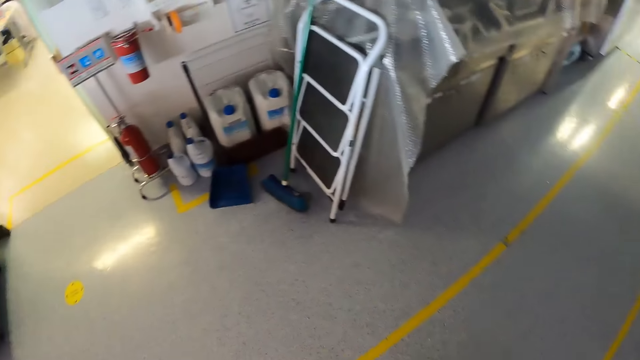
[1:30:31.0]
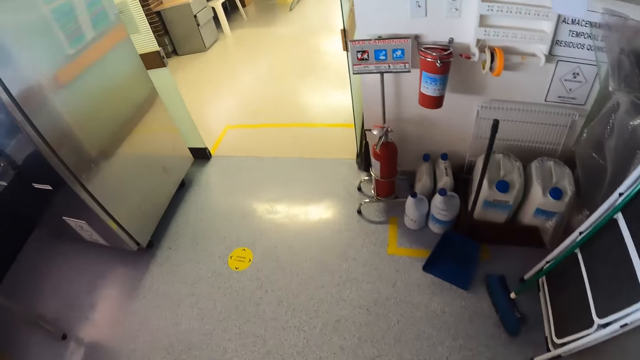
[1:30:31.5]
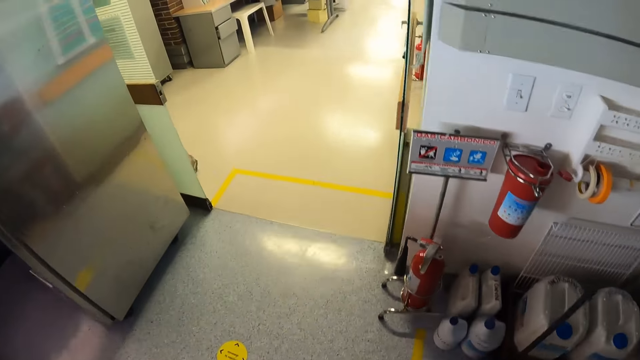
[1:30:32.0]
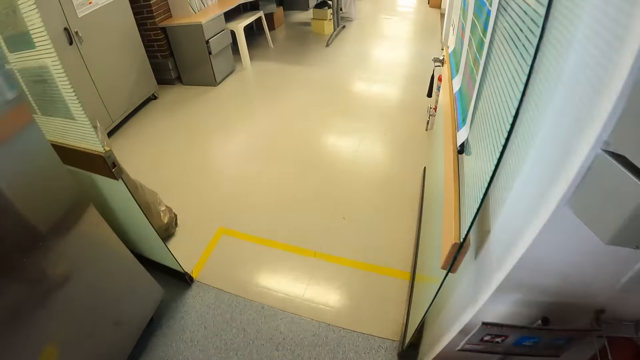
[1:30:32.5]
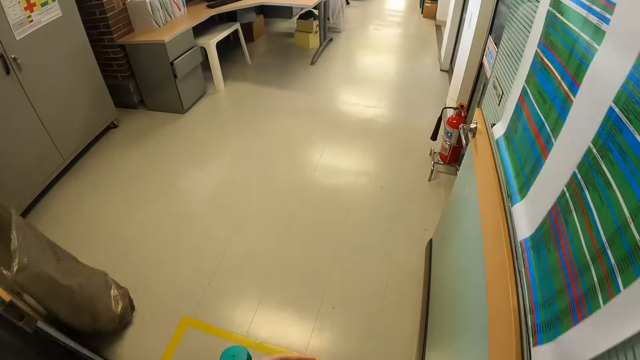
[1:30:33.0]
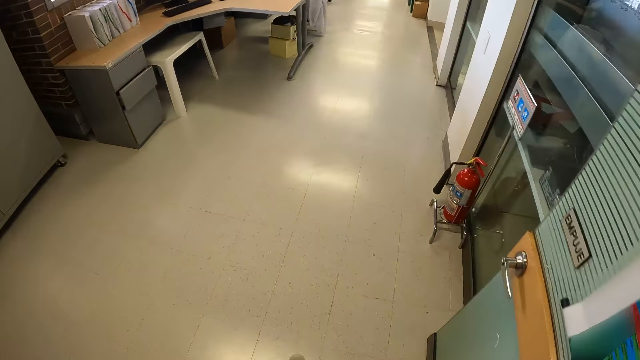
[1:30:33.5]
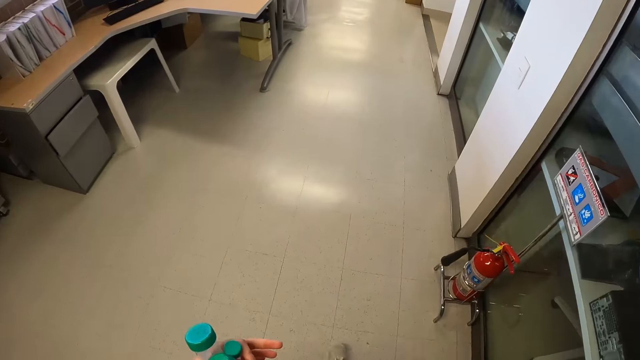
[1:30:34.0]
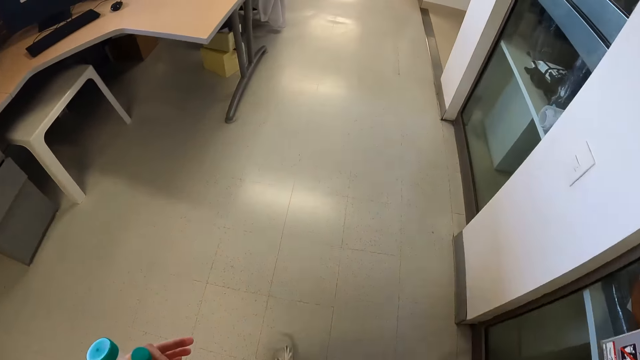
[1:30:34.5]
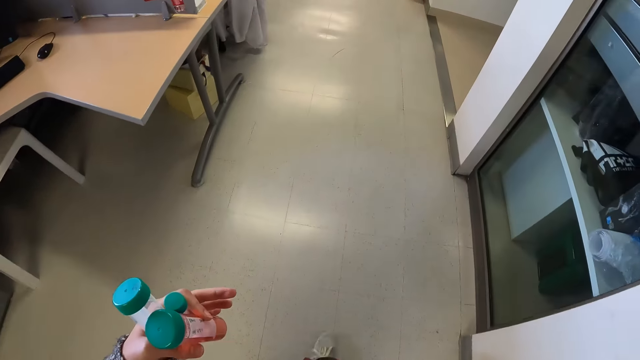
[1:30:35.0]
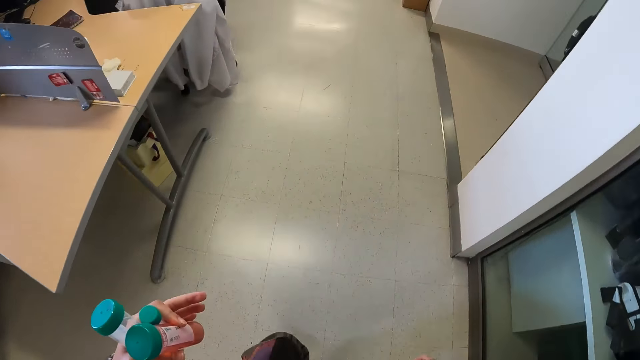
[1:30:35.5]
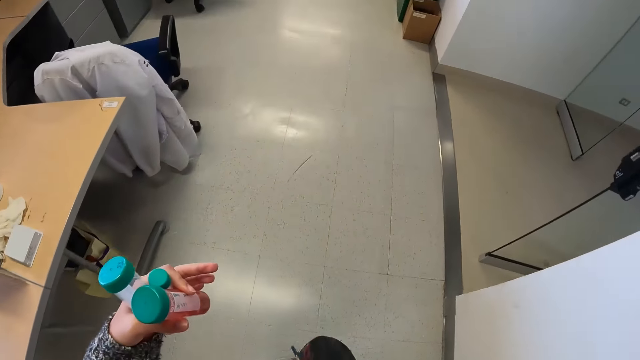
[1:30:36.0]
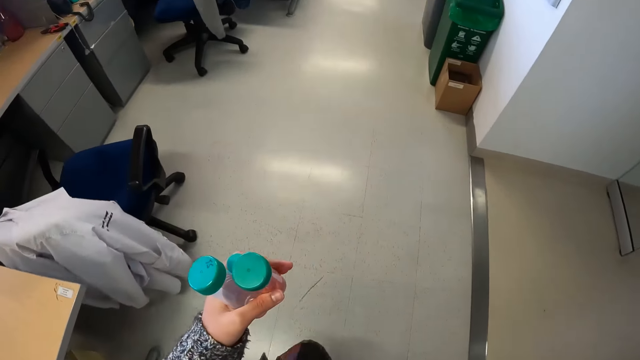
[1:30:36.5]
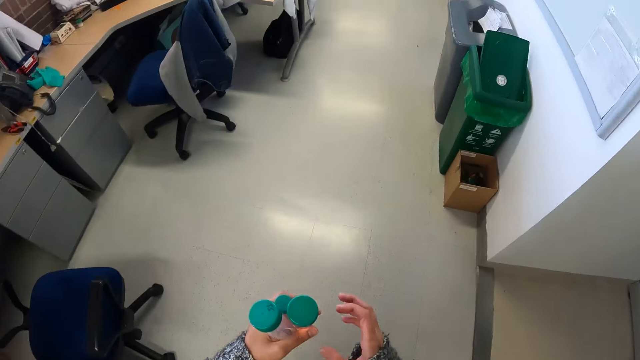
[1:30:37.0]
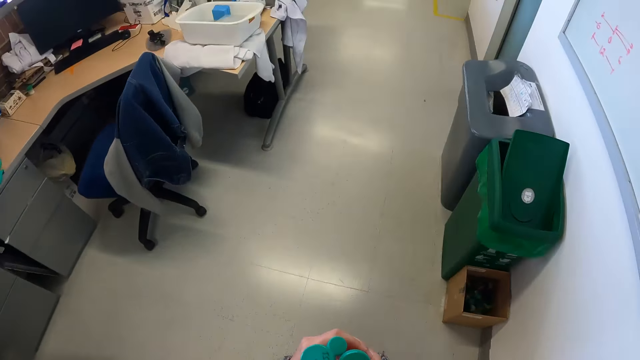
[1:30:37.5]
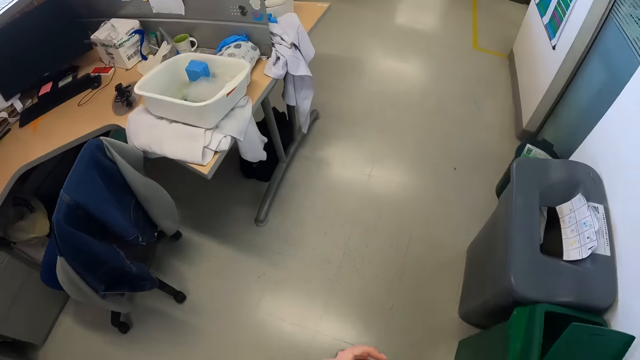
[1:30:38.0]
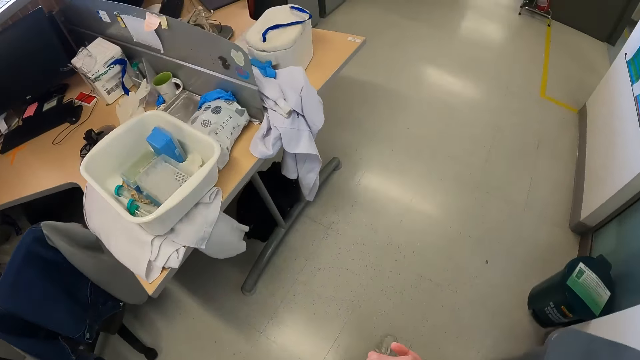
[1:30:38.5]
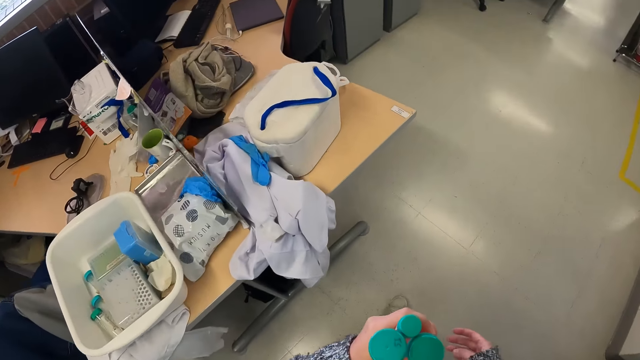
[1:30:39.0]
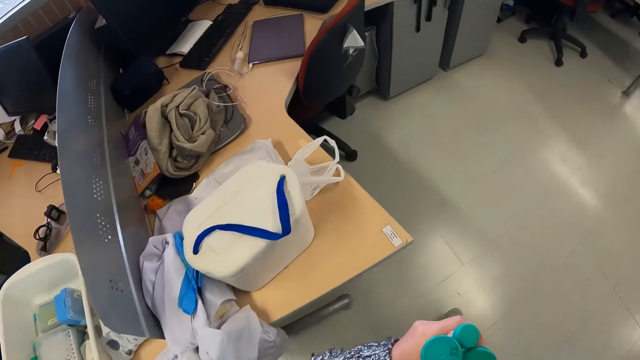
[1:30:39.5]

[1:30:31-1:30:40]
The camera wearer walks around the room.

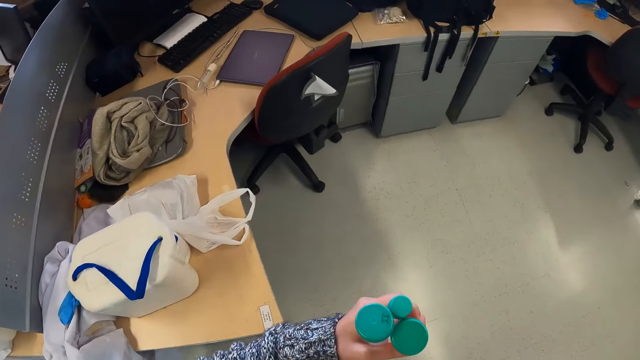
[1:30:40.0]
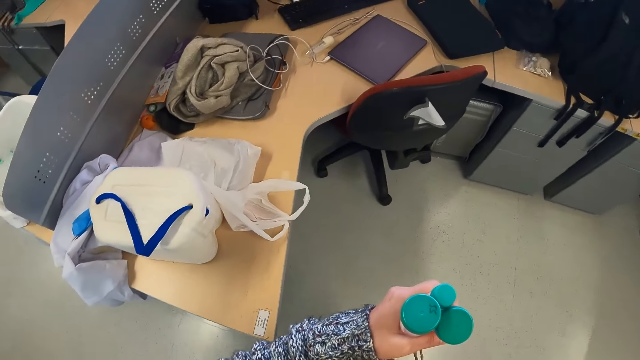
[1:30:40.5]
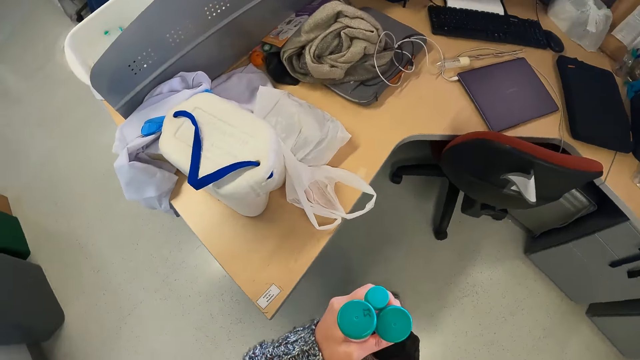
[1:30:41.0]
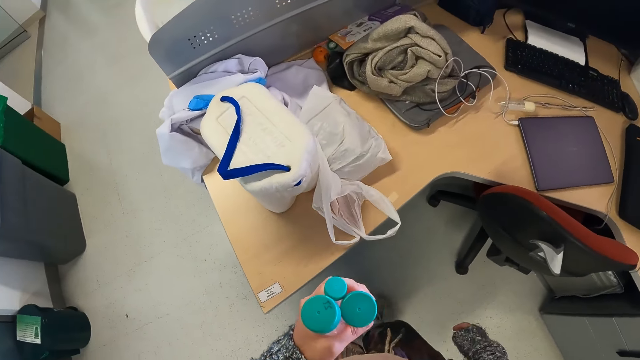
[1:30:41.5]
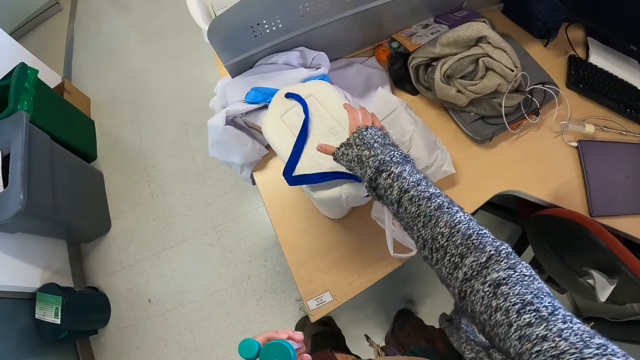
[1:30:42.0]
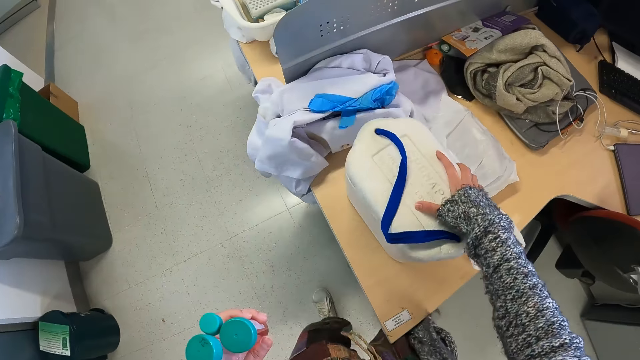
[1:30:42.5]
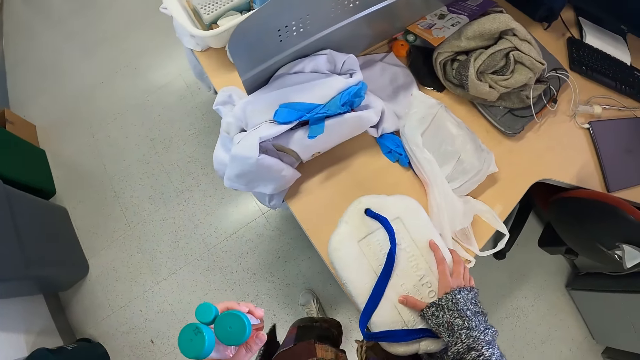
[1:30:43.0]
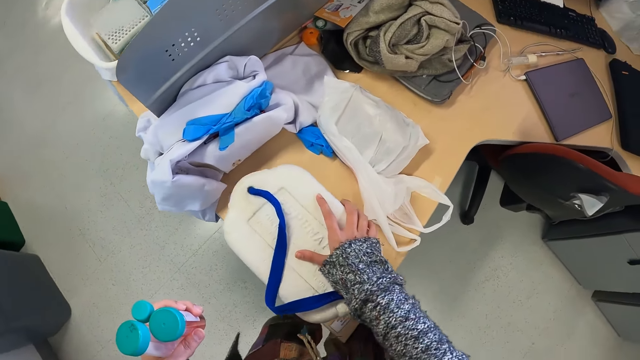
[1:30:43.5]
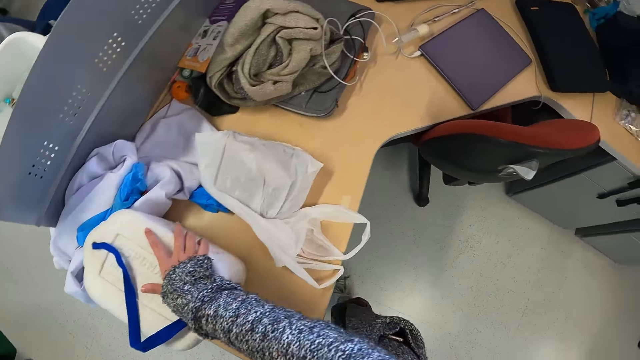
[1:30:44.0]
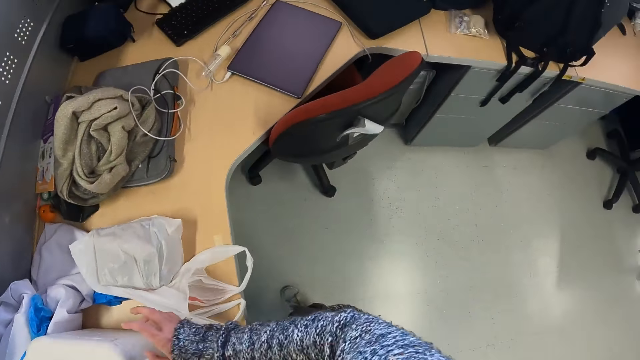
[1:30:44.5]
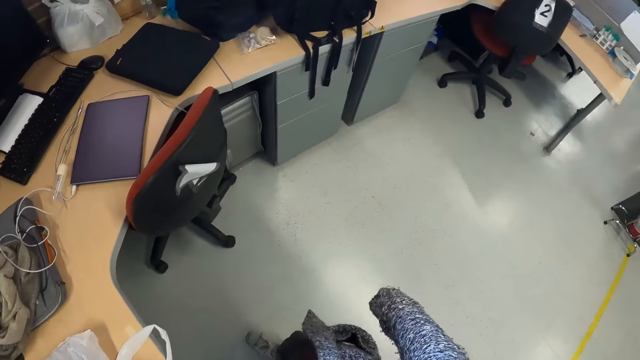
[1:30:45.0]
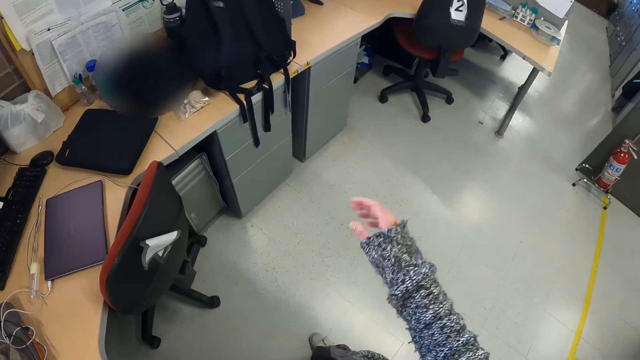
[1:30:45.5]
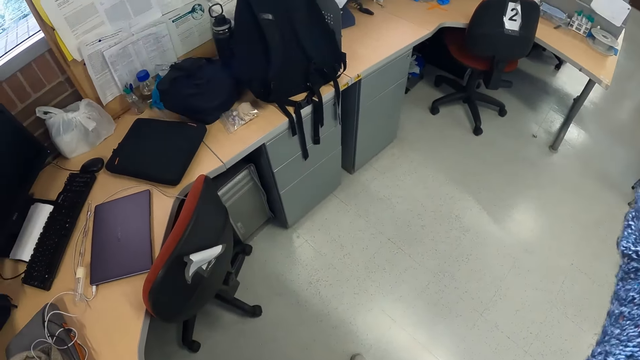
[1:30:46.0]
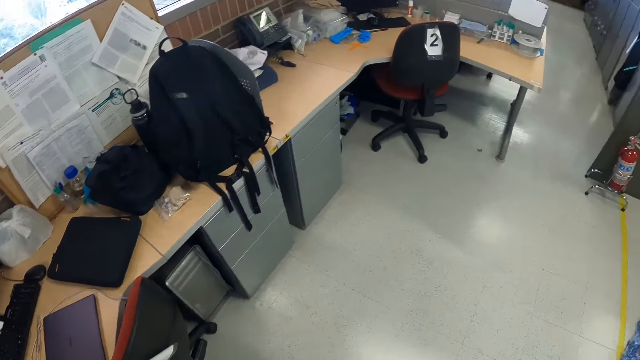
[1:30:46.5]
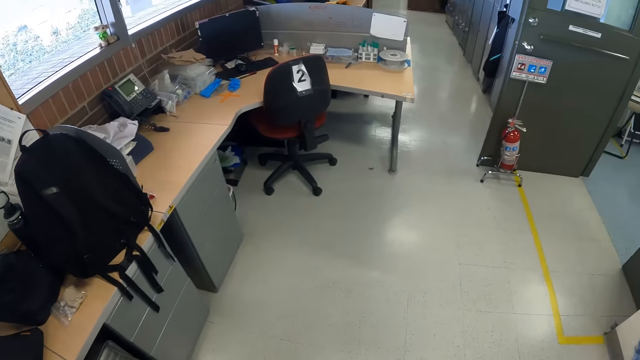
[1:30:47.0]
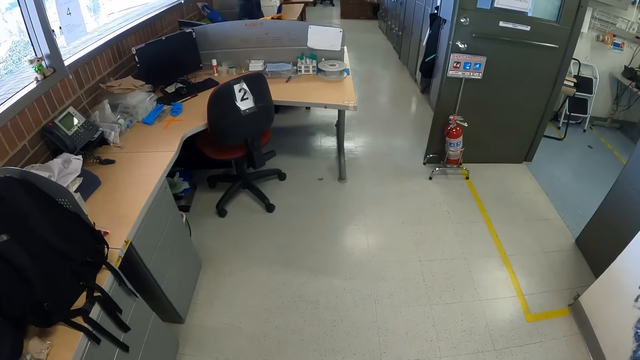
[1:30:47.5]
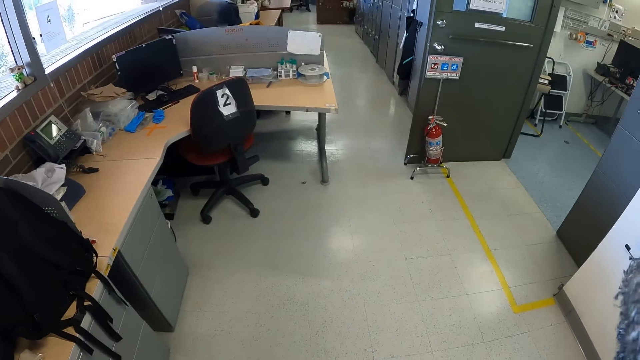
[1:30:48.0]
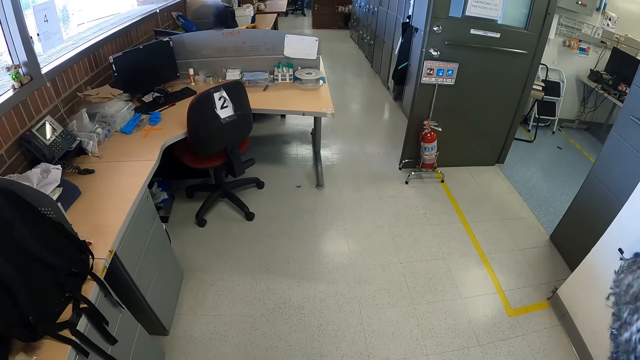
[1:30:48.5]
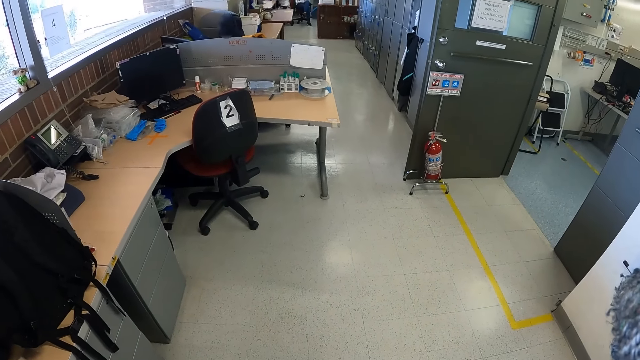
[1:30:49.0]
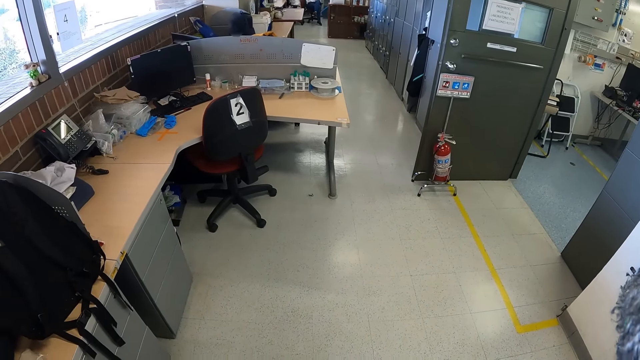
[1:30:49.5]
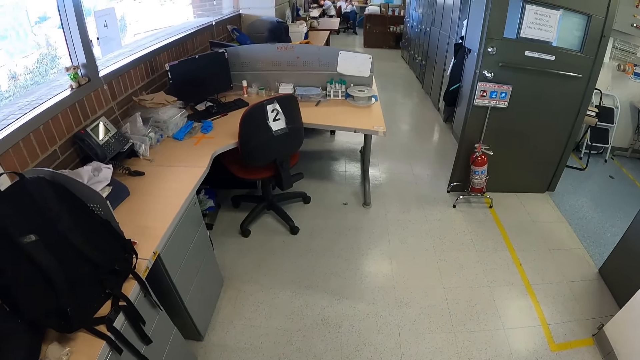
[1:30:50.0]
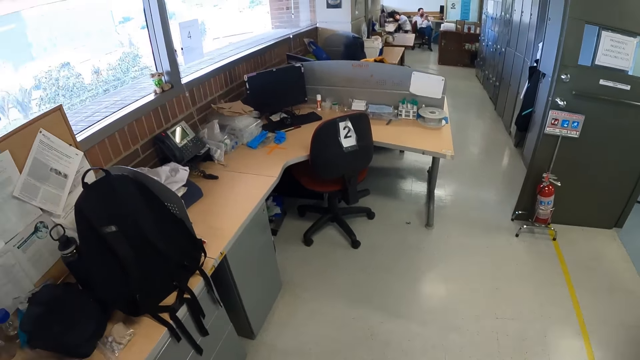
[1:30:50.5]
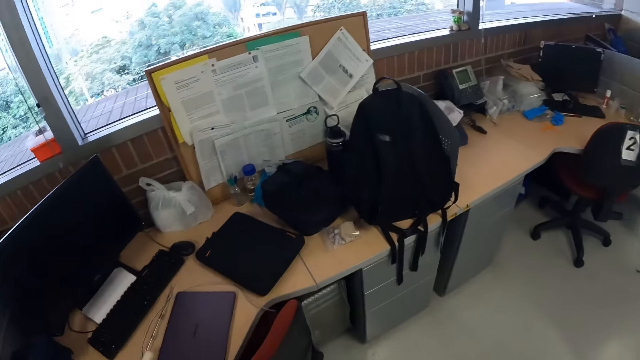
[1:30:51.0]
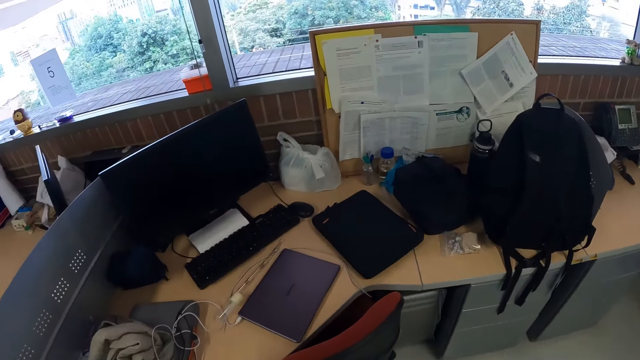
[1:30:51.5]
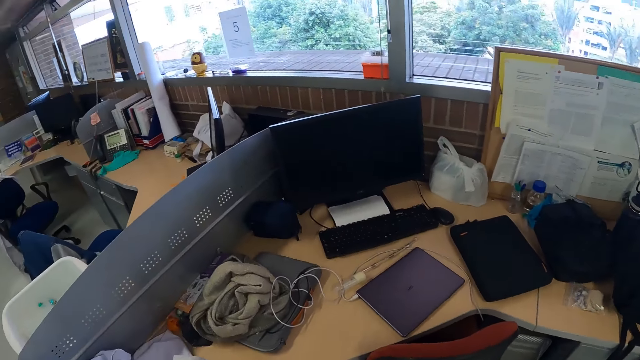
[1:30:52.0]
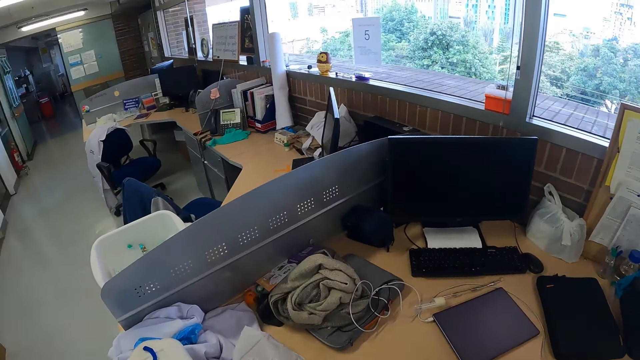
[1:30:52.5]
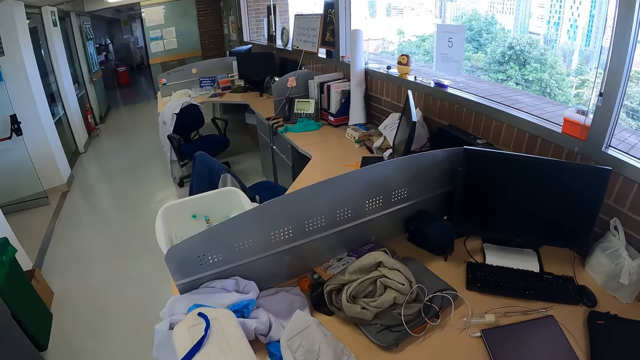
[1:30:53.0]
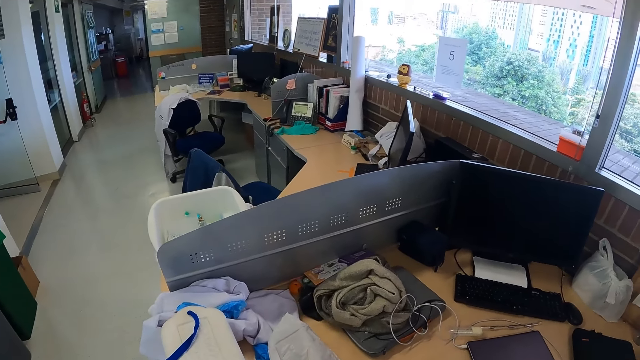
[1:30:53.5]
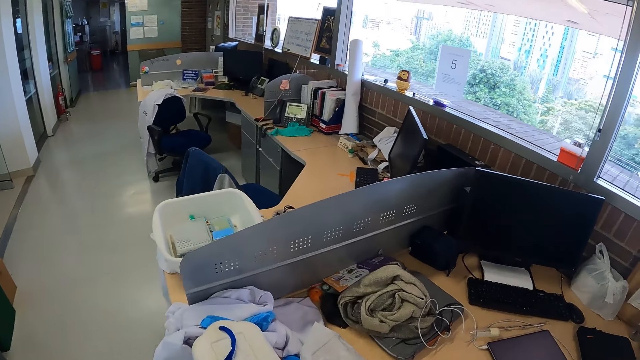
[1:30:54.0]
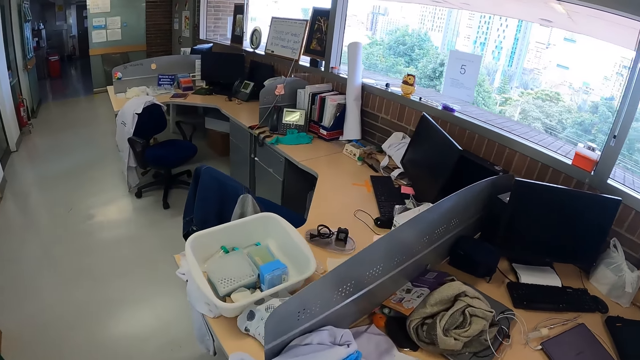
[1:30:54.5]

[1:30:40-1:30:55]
The camera wearer moves the storage box on the table. They raise the hand. They stare around.
